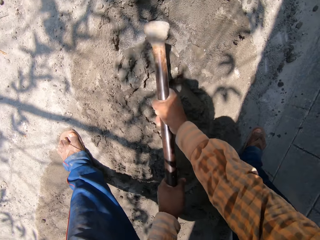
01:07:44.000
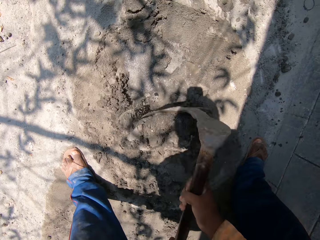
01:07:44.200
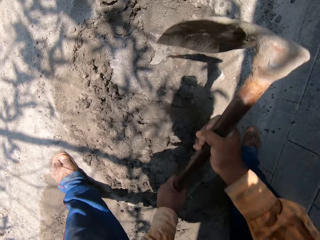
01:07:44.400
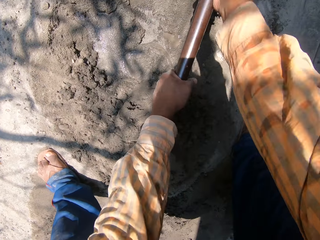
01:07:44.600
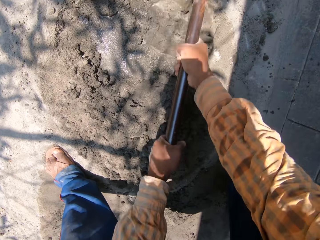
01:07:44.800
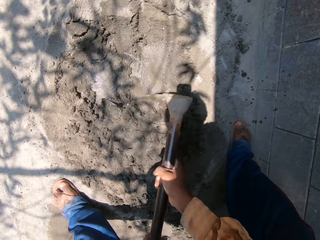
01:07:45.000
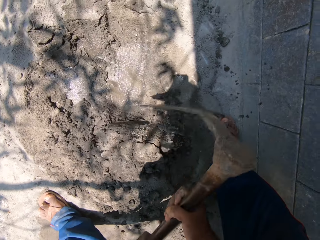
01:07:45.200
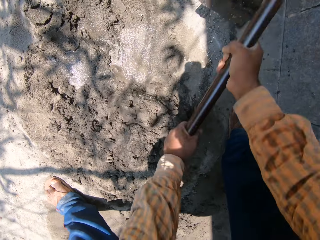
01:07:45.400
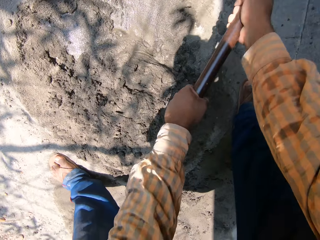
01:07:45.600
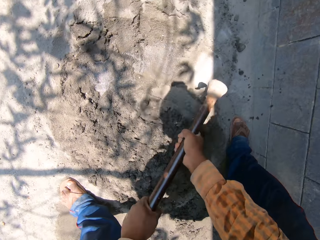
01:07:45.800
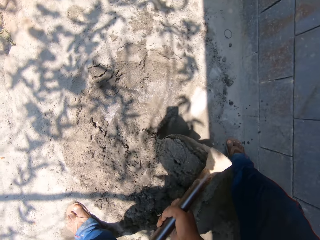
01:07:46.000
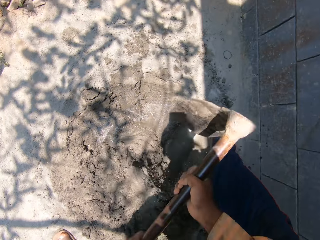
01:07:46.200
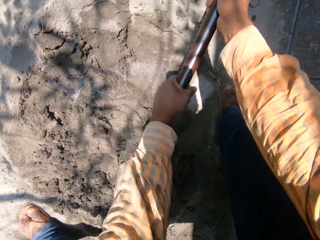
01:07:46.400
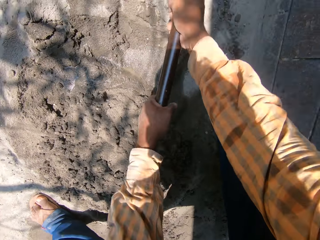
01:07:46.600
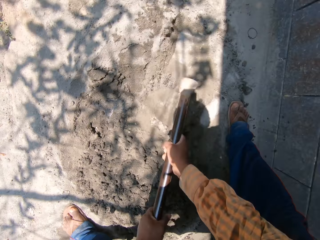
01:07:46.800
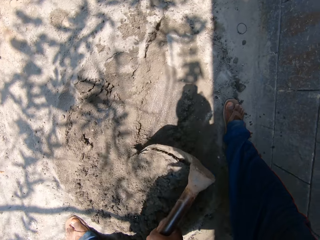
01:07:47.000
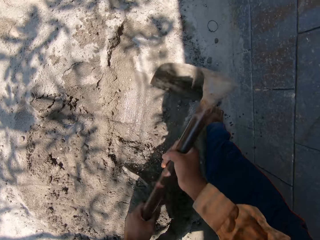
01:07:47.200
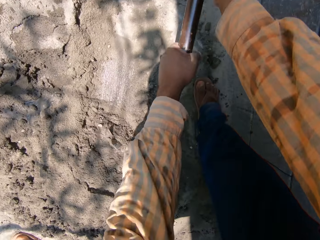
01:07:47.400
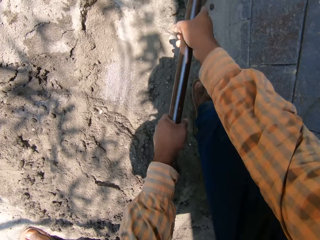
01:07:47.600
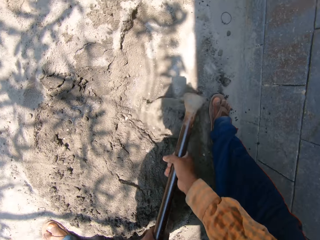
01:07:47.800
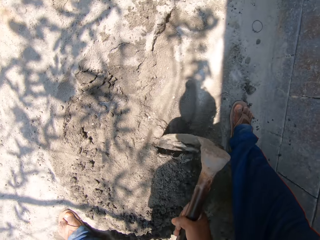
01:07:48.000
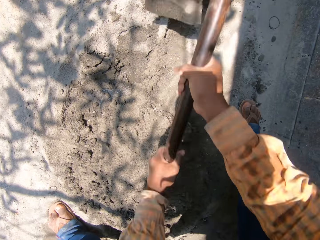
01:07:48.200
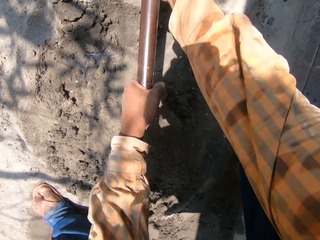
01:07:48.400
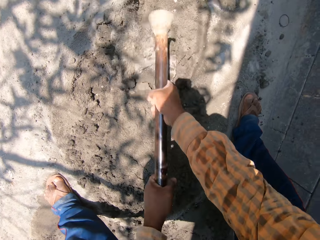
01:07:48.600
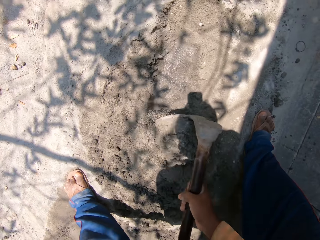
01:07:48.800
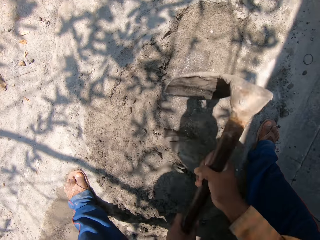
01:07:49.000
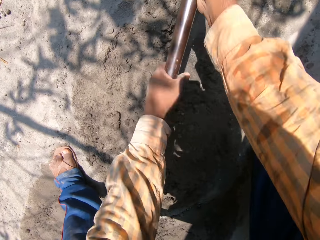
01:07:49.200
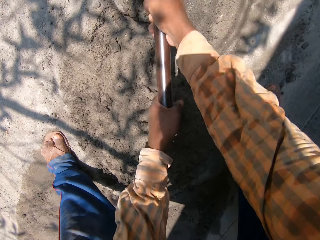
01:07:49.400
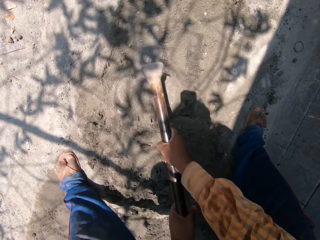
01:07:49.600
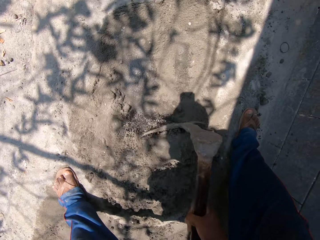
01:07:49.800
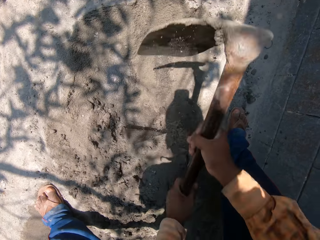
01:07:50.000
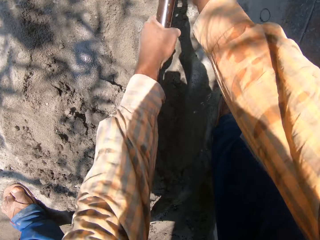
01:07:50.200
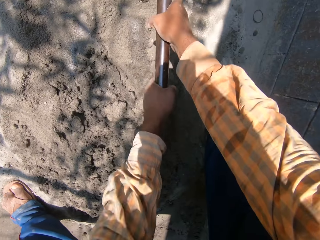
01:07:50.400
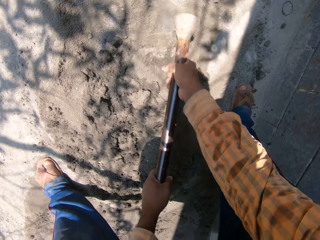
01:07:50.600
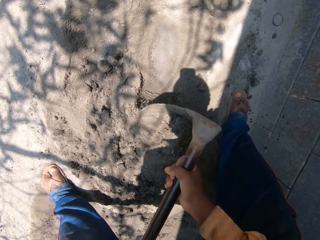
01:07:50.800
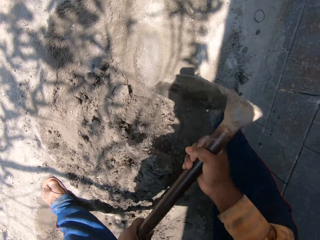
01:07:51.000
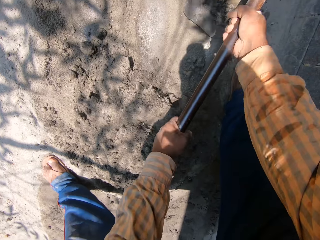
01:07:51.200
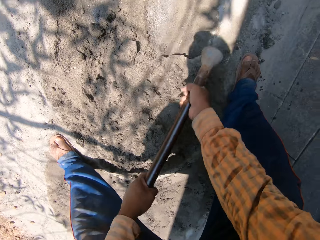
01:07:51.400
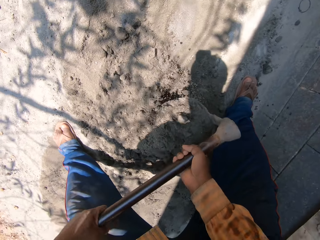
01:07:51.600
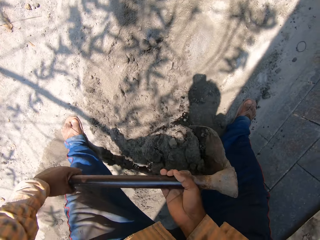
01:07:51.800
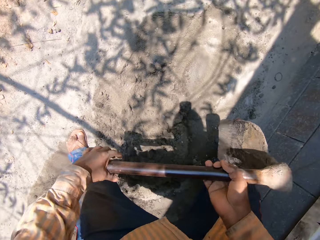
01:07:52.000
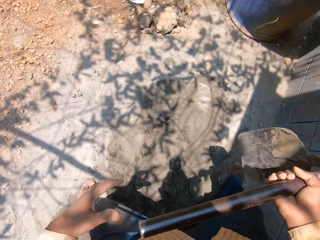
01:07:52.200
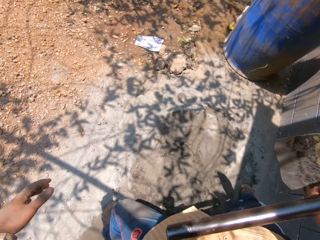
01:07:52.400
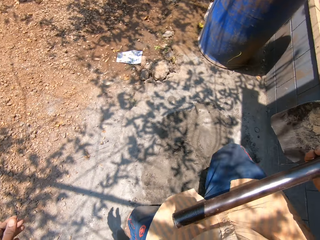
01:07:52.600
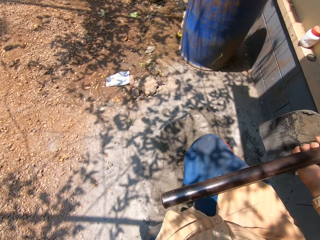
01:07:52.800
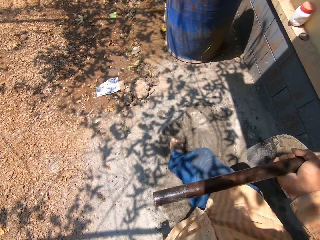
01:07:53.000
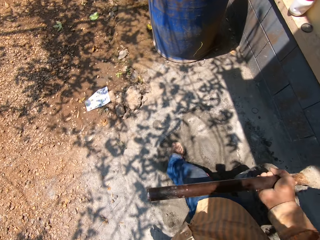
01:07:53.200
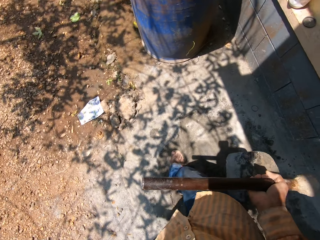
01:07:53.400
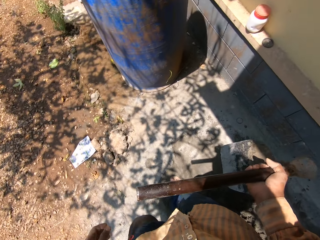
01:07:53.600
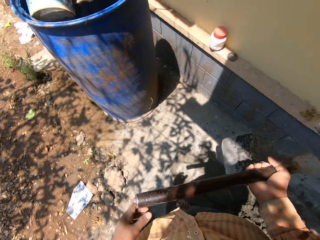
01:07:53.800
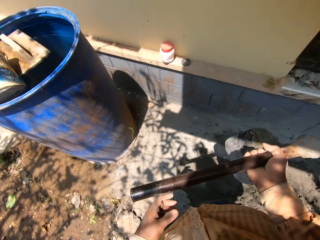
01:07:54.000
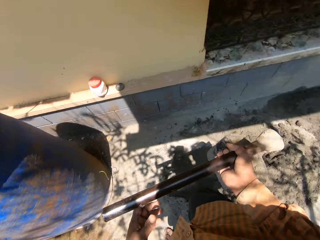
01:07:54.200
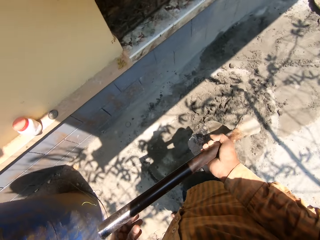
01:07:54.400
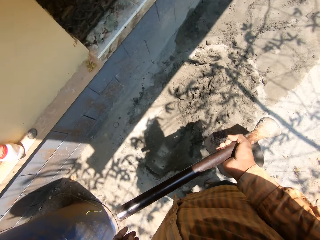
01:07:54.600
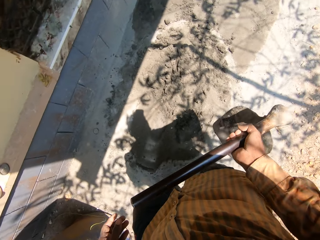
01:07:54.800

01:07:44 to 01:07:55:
The camera wearer holds the hoe with his right hand. He takes a few steps.

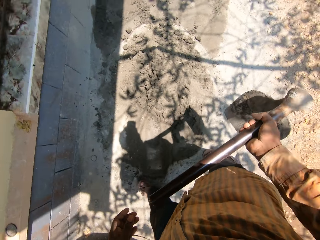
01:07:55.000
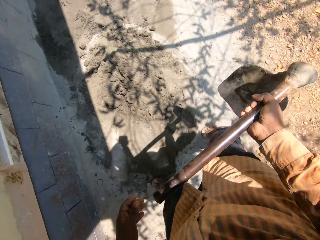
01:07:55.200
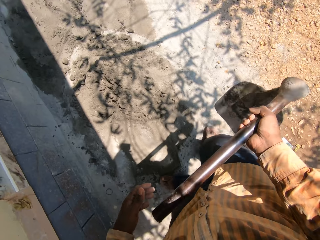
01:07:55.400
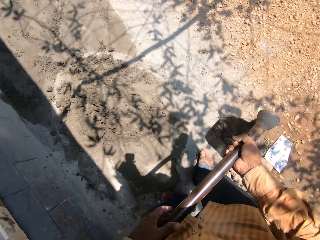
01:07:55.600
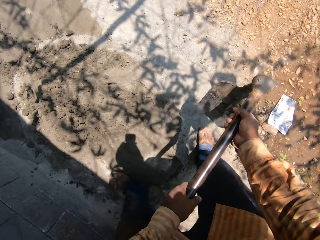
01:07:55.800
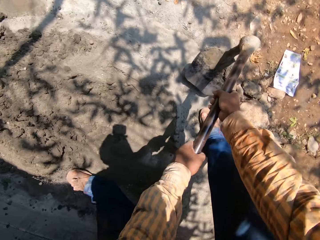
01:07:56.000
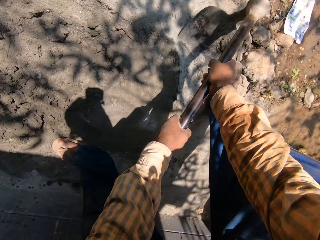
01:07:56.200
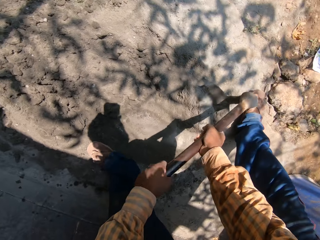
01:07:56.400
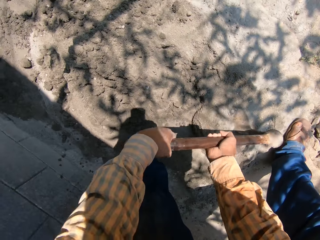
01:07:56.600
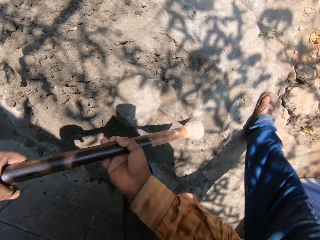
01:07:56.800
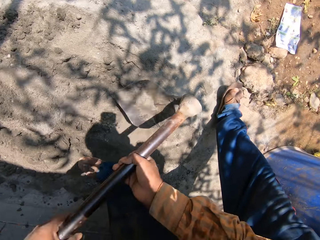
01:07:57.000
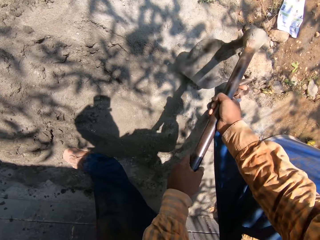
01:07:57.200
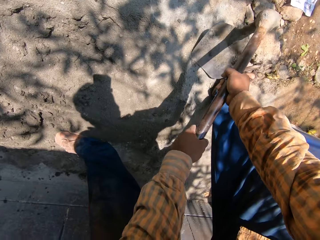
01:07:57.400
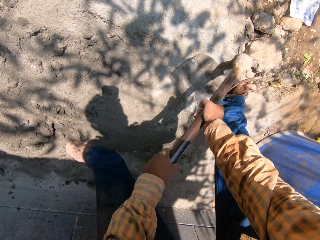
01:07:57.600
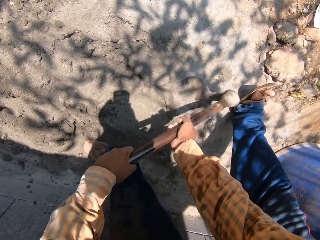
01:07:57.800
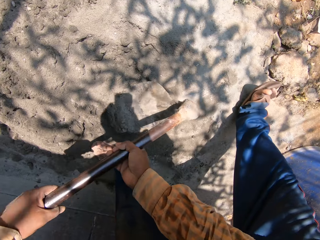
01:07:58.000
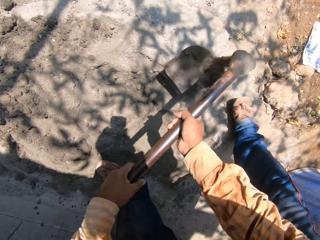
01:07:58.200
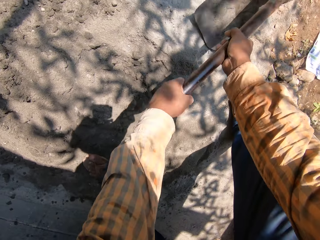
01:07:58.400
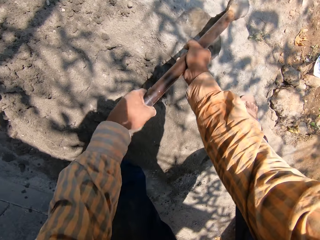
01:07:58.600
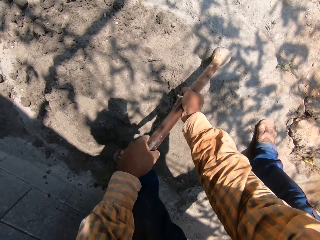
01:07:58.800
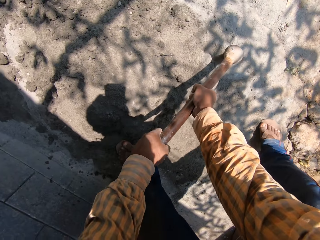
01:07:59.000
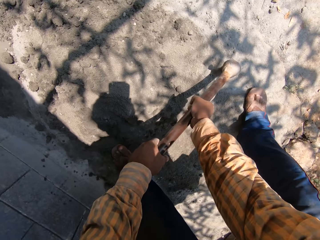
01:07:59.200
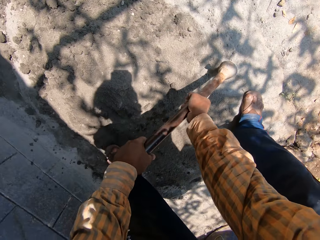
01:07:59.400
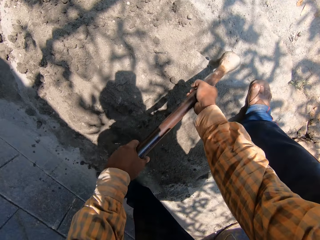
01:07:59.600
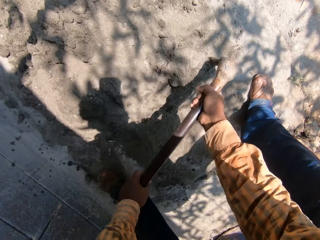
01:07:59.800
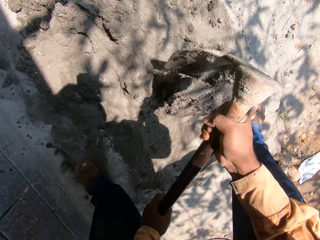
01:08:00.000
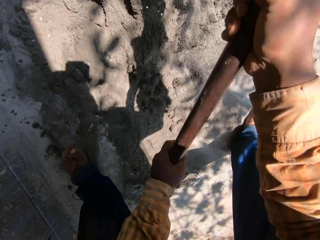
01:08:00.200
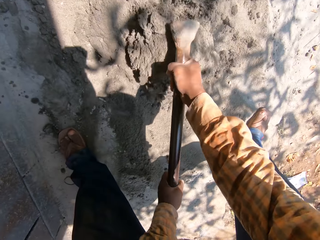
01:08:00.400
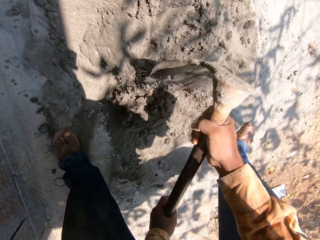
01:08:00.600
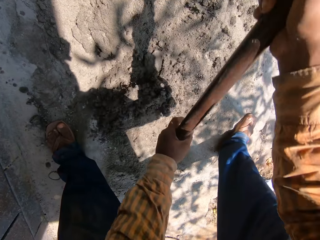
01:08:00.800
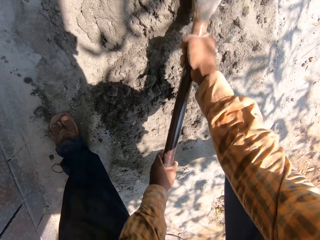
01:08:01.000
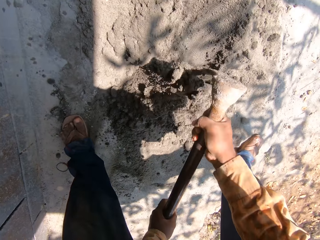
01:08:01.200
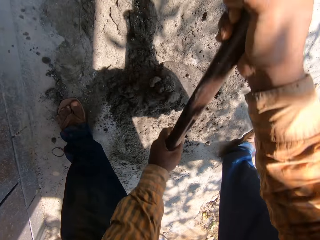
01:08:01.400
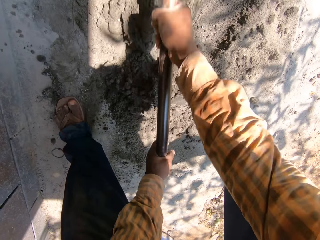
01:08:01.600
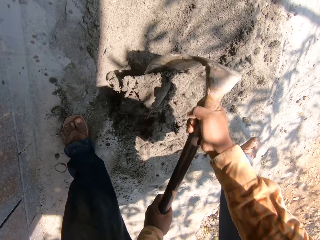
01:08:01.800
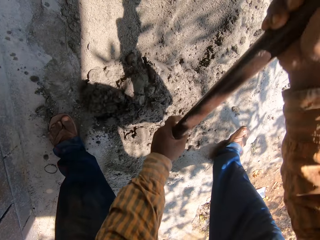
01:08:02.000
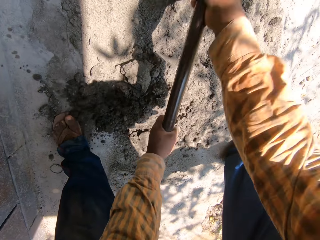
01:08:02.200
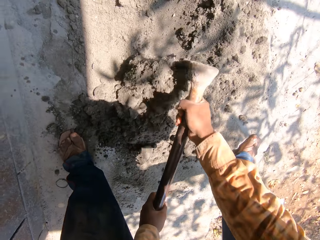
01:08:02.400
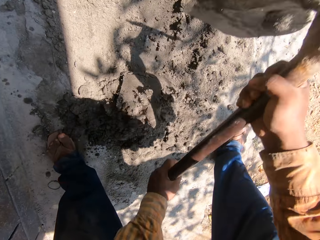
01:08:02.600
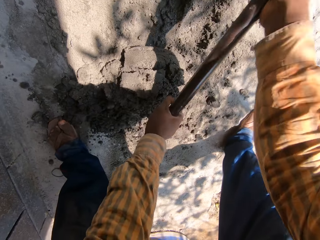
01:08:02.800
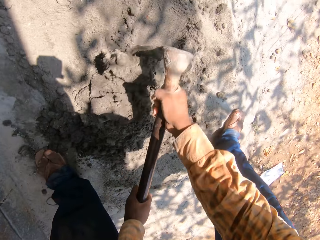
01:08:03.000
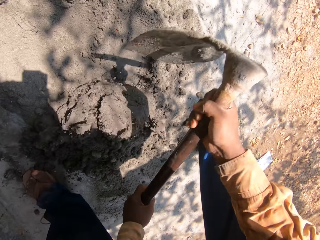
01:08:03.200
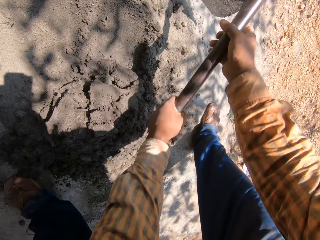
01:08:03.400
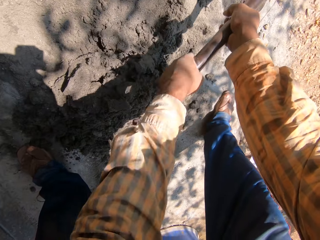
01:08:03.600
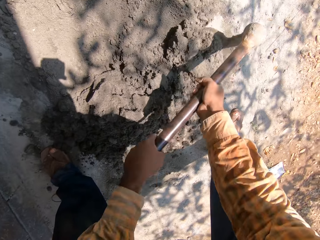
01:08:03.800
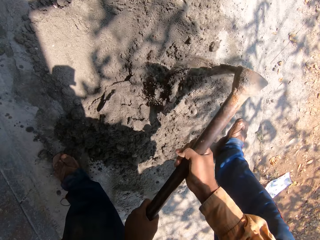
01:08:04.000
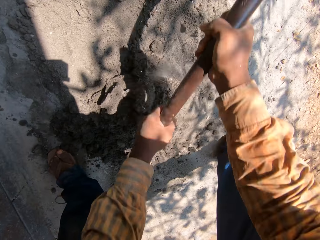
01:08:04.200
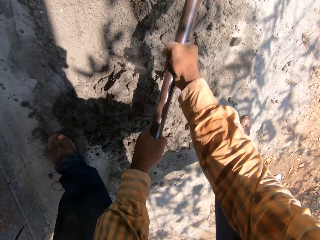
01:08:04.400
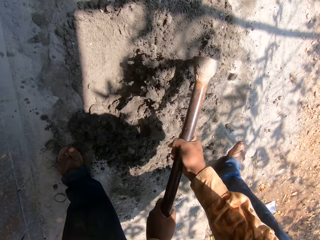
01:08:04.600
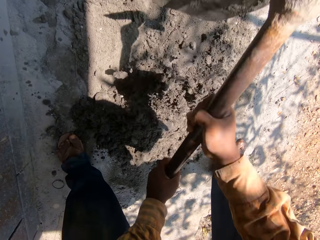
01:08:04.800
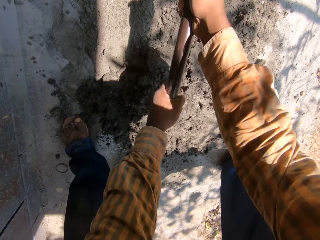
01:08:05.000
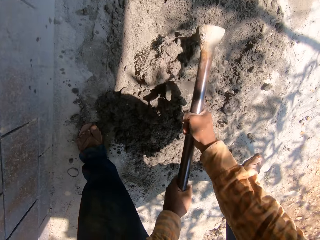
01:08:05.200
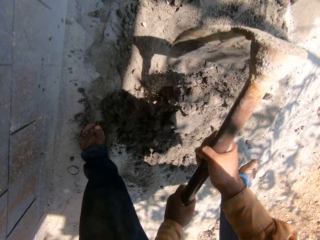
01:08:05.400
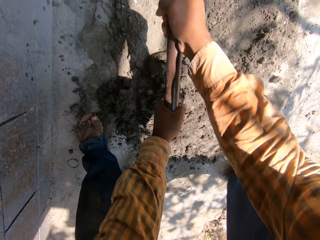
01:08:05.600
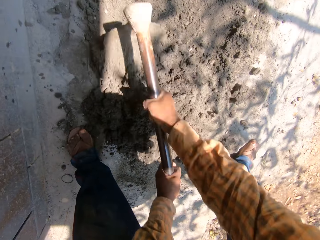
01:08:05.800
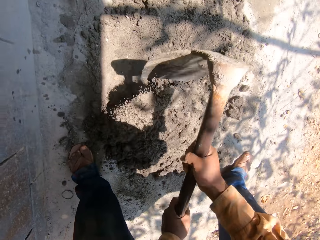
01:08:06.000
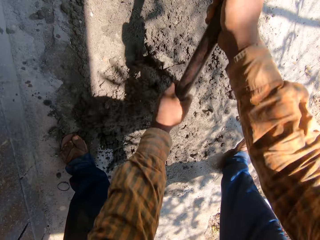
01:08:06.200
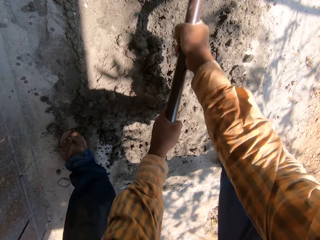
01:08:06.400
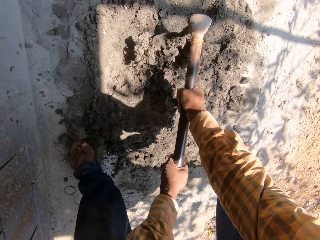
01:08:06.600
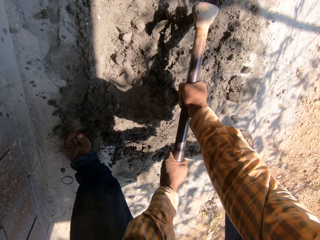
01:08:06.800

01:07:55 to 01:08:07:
The camera wearer holds the hoe with both hands. He mixes sand and water with the hoe. He gathers mortar on the ground with the hoe in both hands. He holds the hoe on the ground with both hands. He gathers mortar on the ground with the hoe in both hands.
